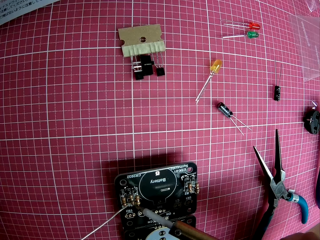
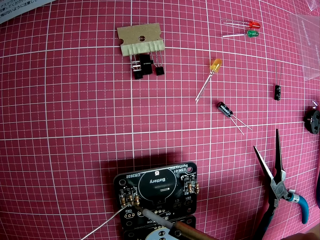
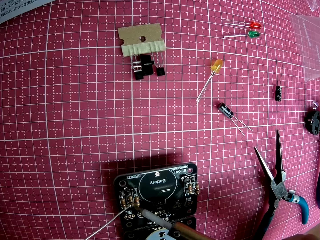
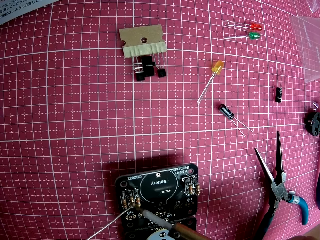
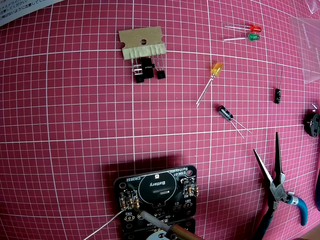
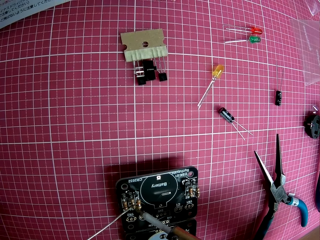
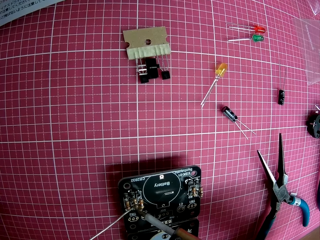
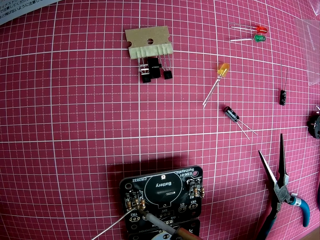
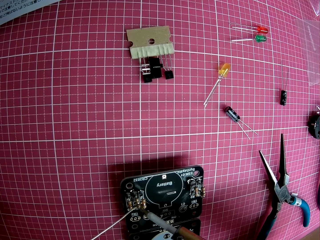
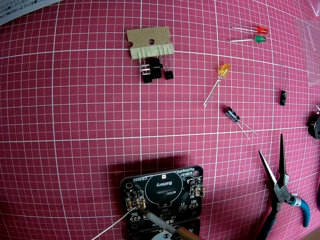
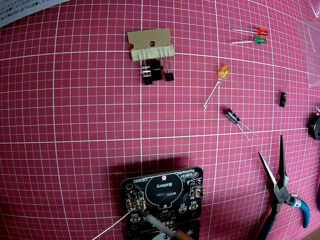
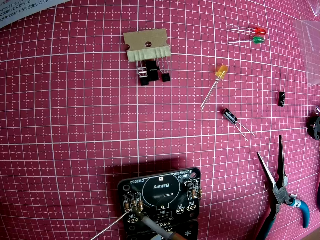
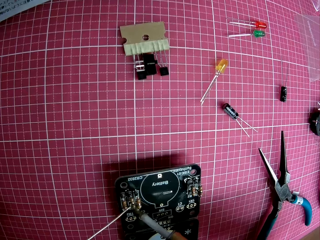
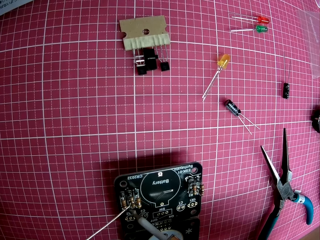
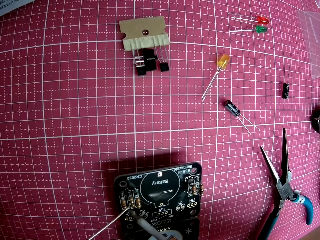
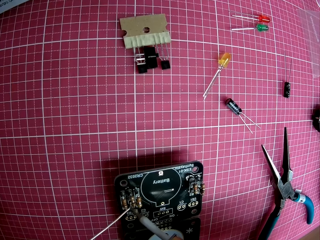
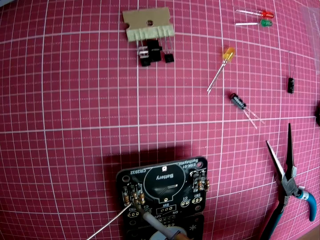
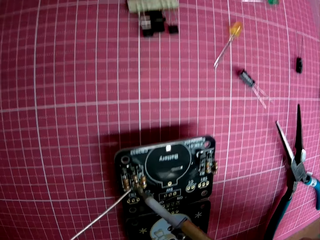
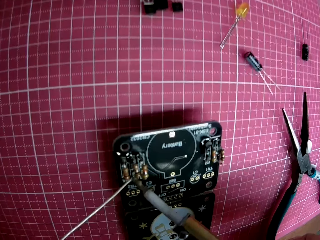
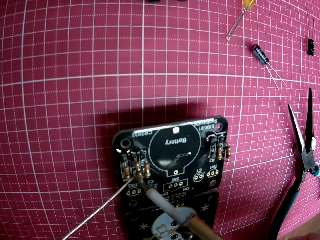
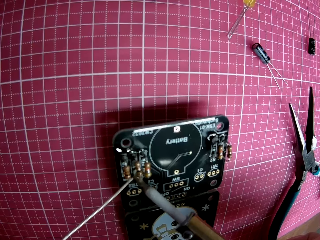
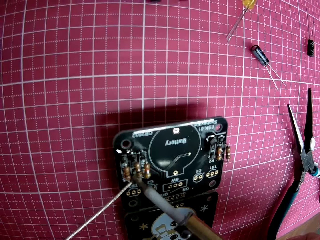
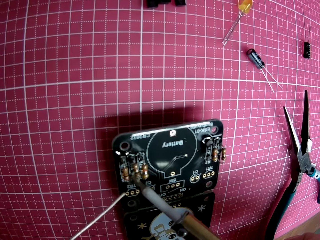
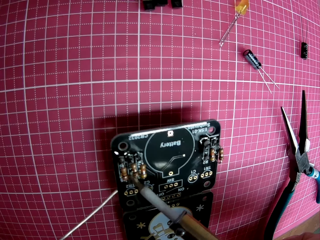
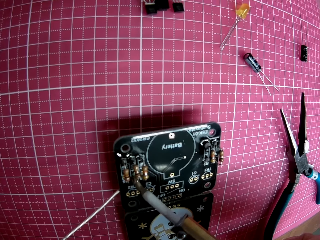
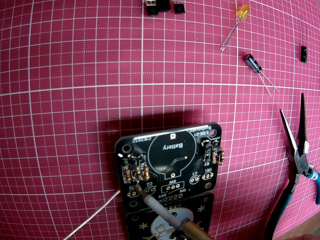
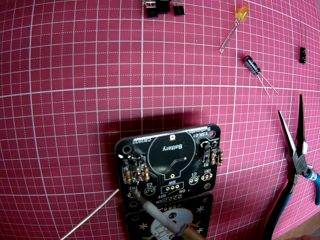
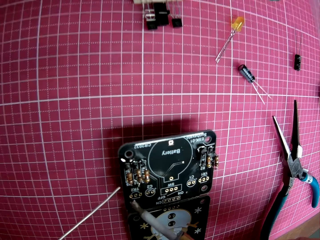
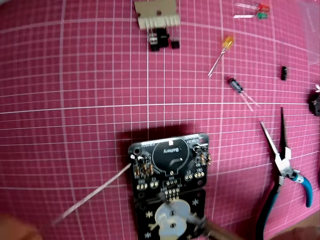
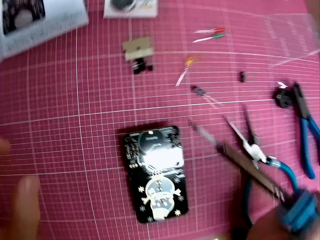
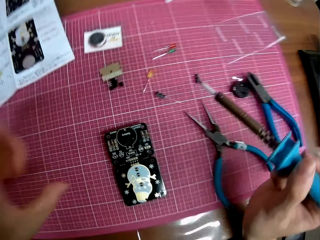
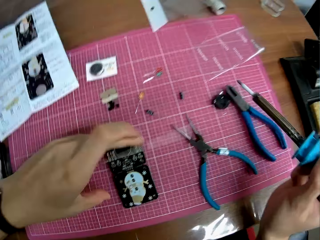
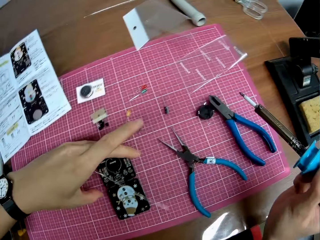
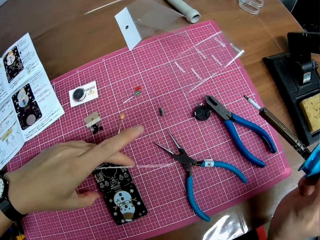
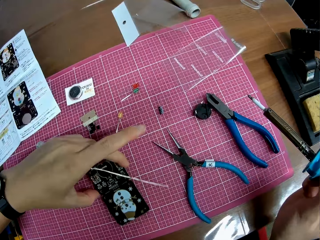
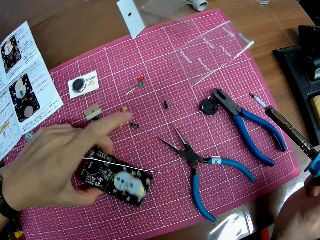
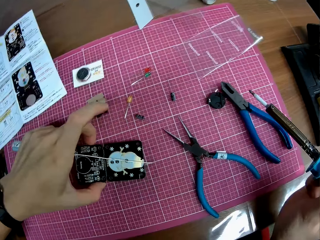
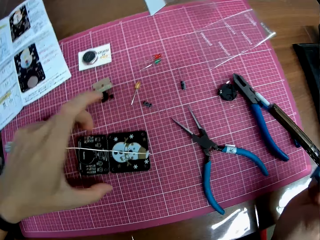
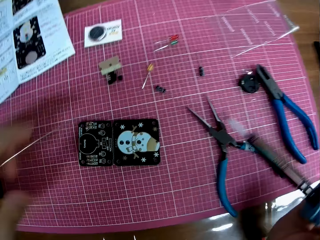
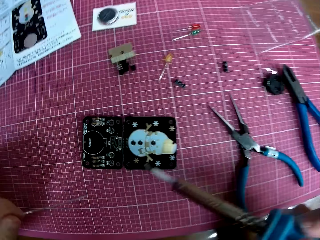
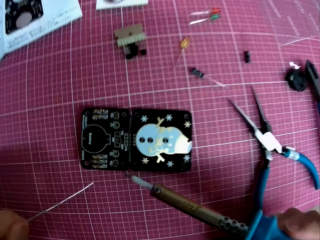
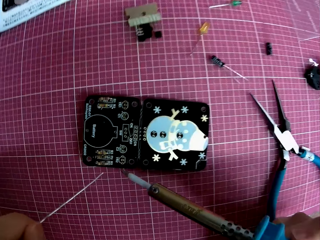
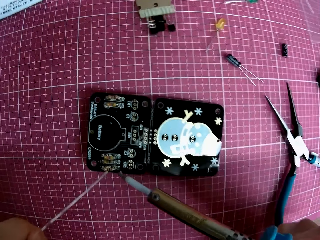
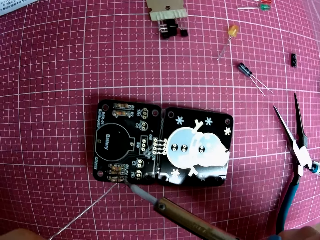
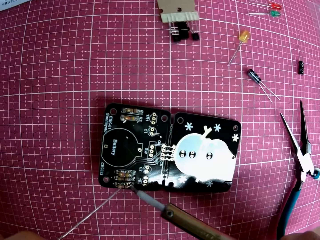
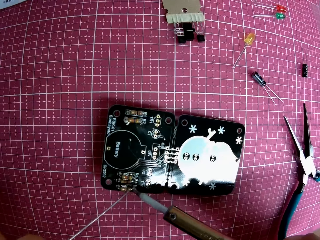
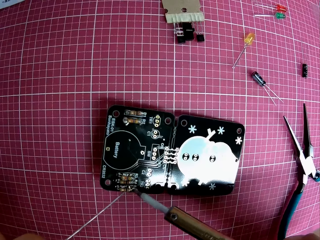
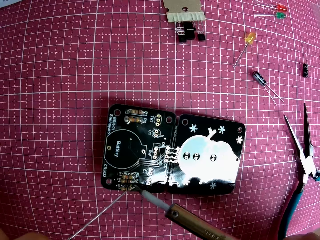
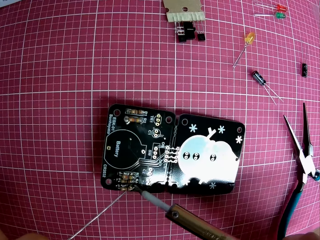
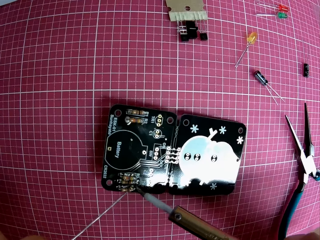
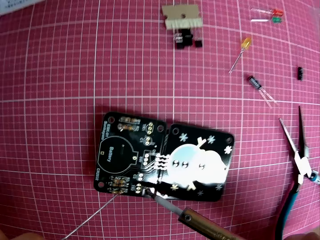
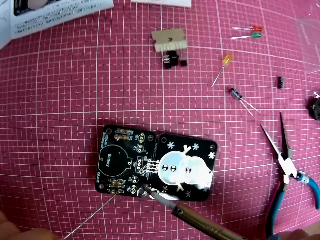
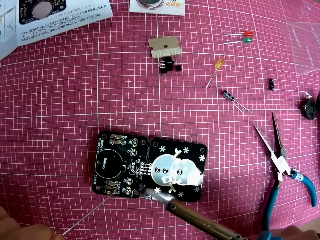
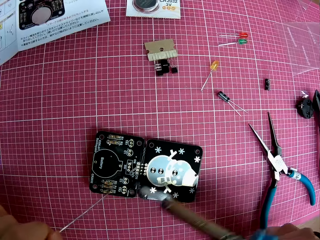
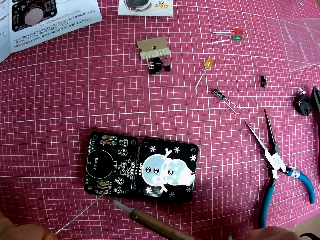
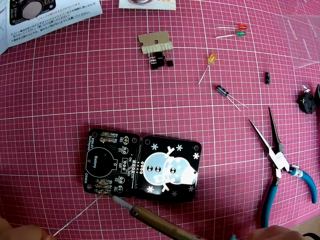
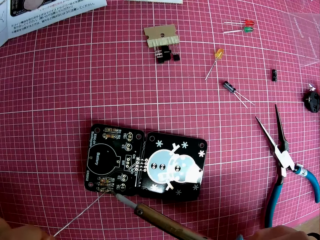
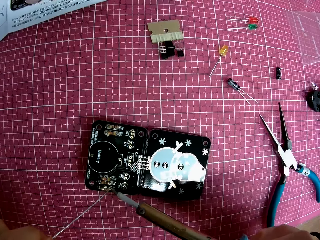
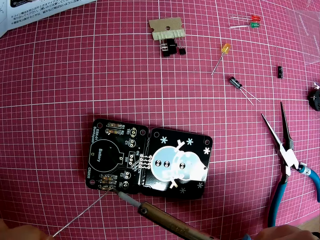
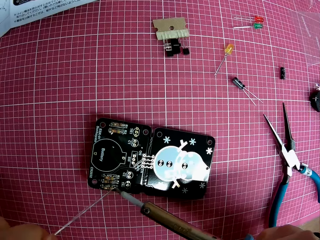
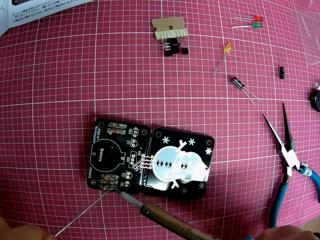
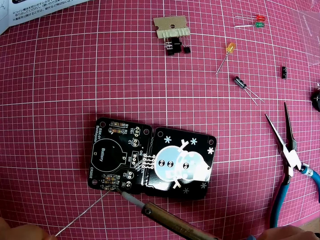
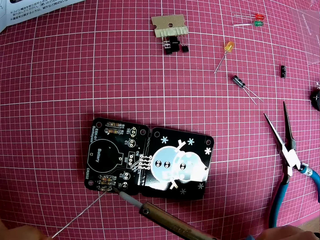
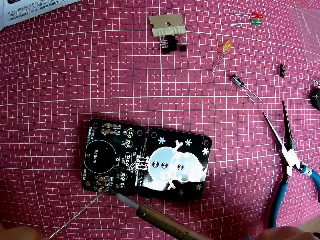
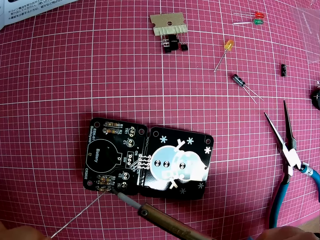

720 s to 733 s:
The camera wearer turns the panel on the table. They solder the panel on the table with the solder and the soldering iron.

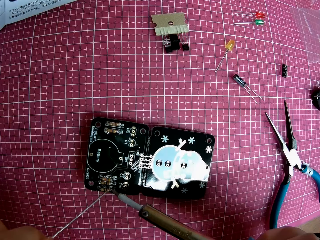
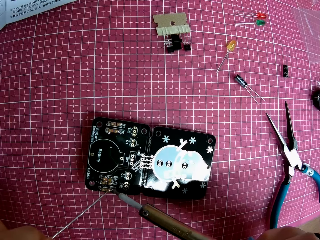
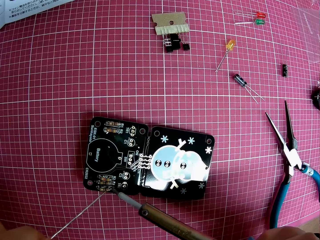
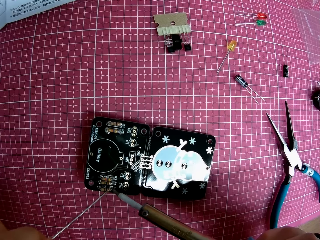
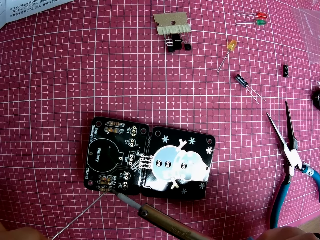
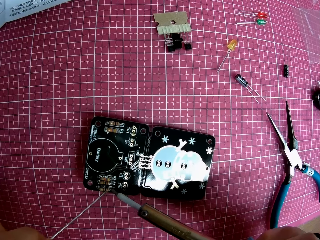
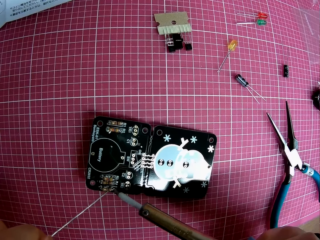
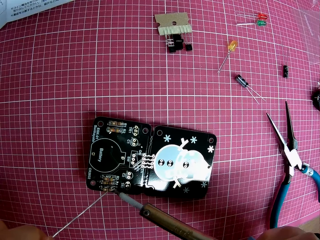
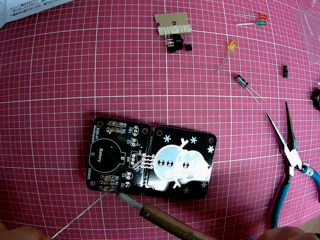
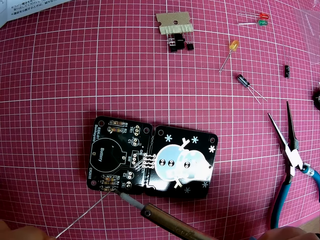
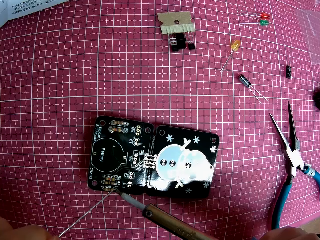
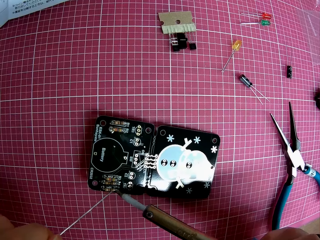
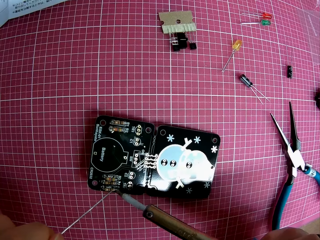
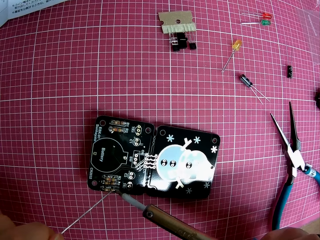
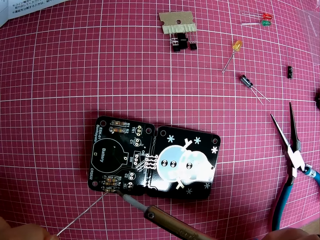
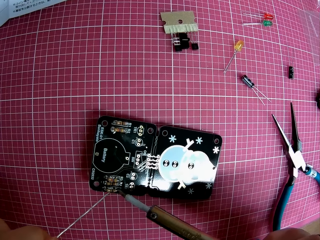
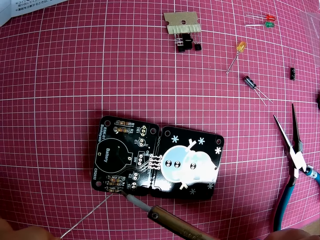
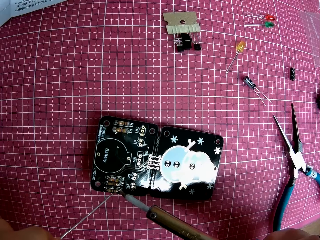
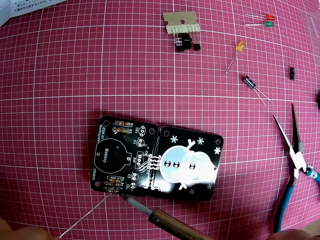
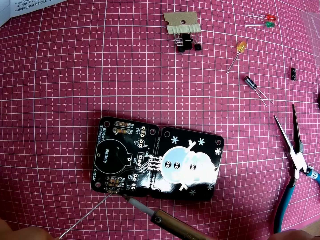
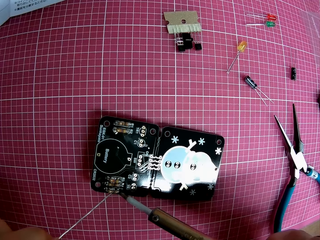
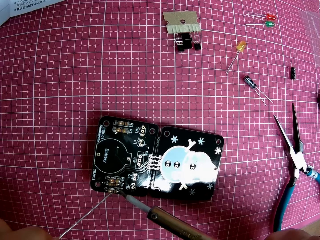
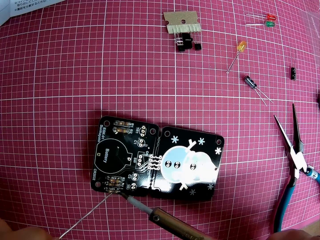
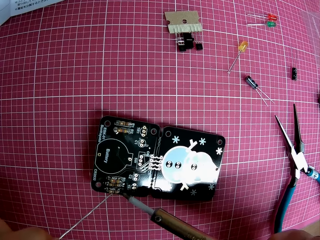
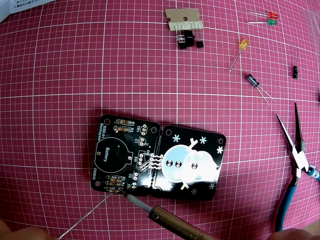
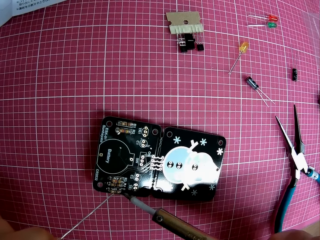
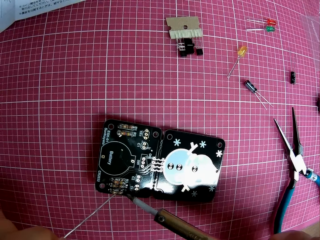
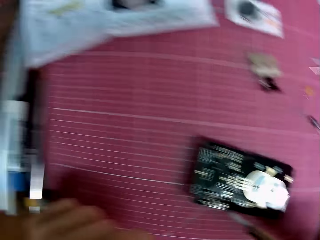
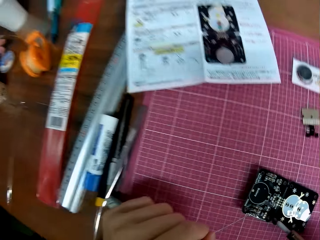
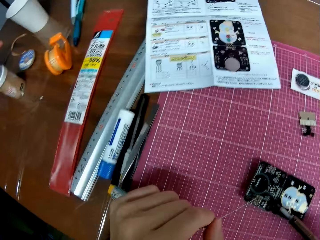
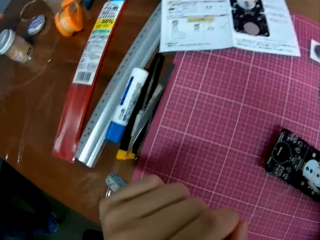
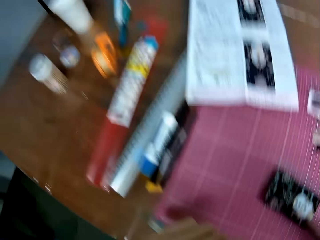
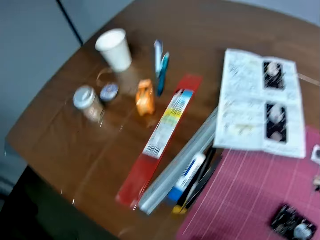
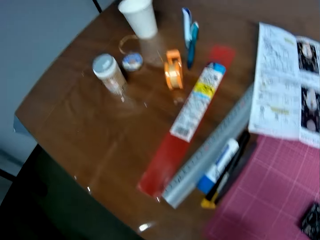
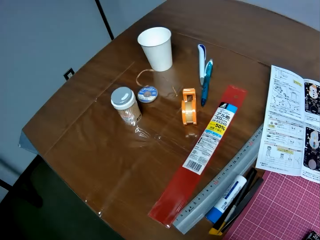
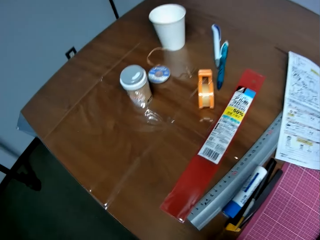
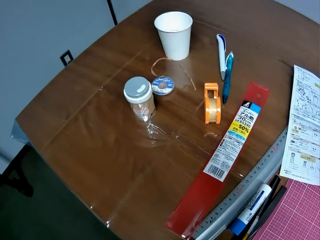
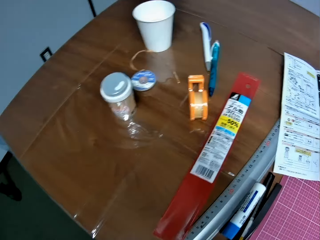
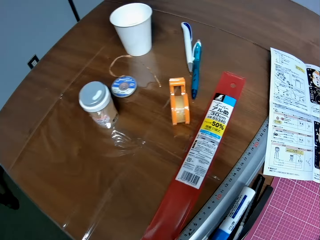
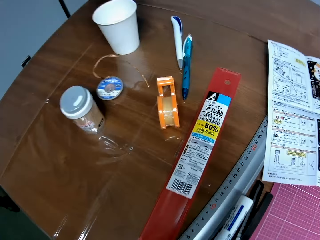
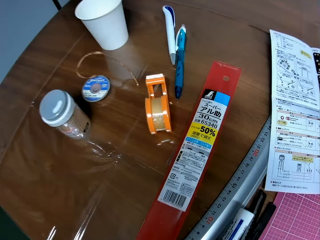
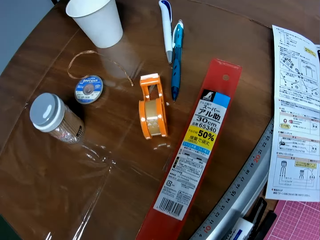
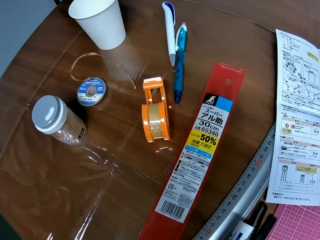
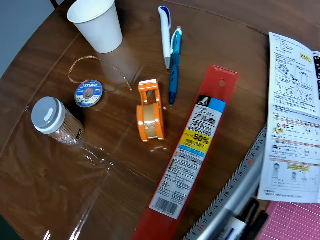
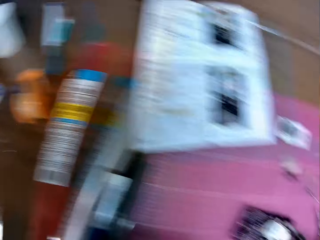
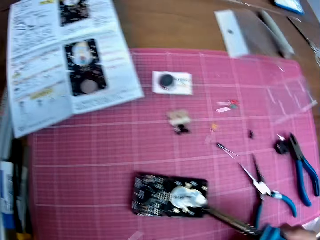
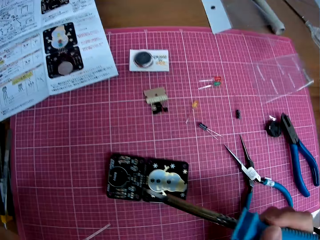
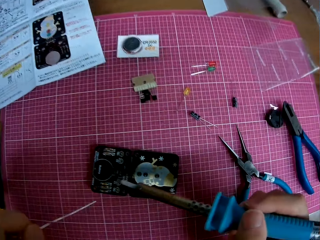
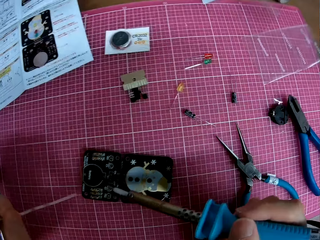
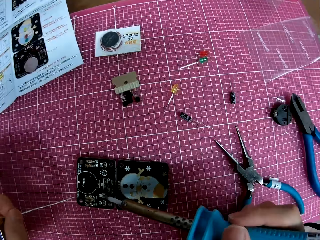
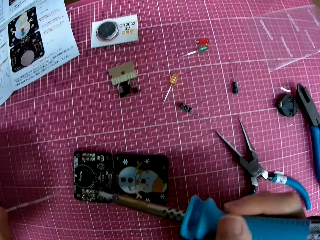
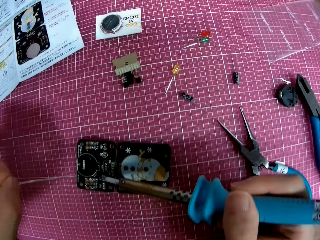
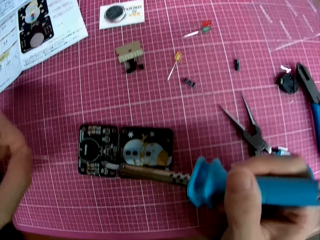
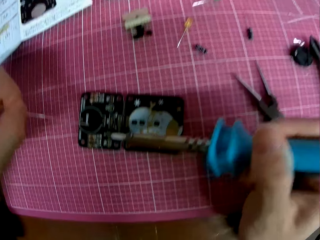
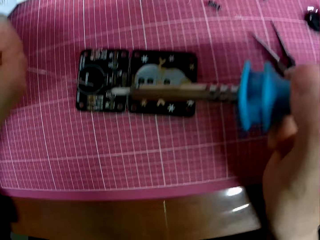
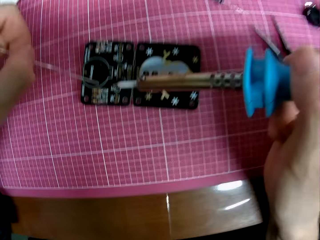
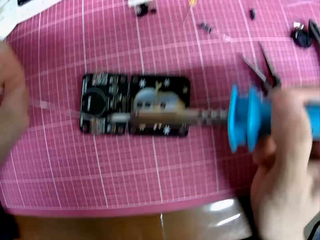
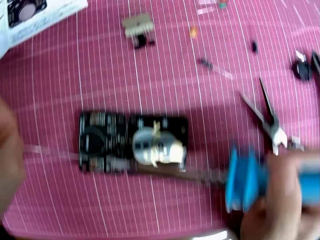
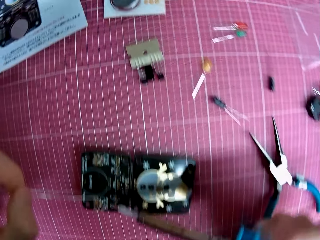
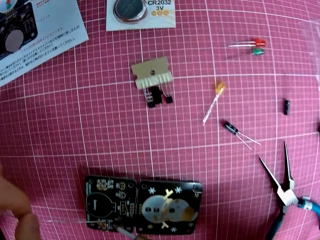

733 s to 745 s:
The camera wearer looks around. They burn the motherboard with a soldering iron.
